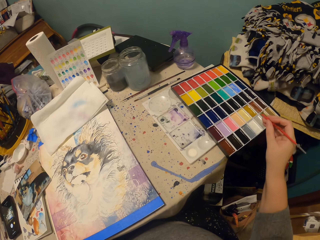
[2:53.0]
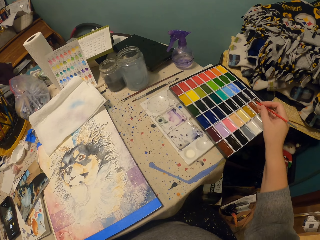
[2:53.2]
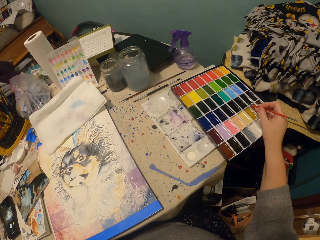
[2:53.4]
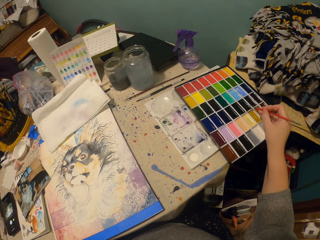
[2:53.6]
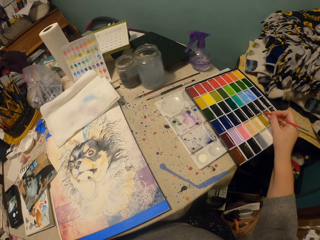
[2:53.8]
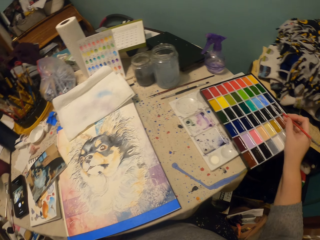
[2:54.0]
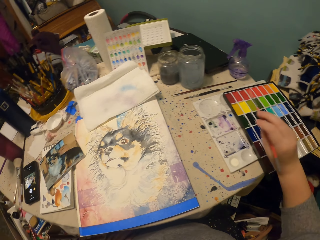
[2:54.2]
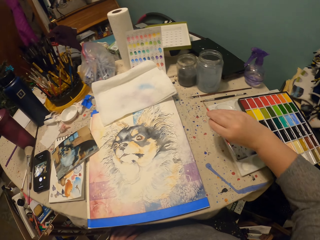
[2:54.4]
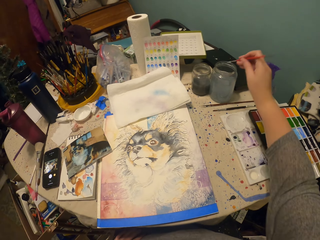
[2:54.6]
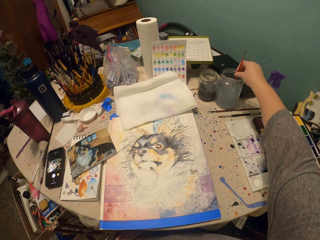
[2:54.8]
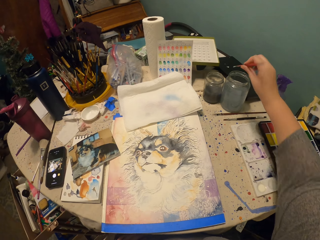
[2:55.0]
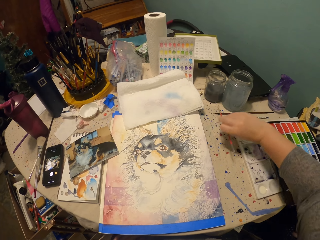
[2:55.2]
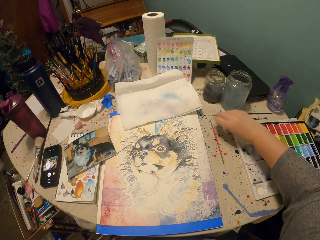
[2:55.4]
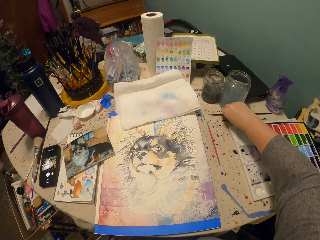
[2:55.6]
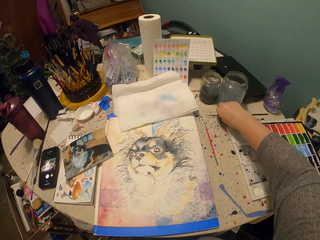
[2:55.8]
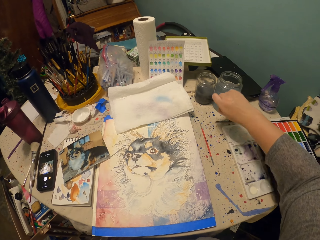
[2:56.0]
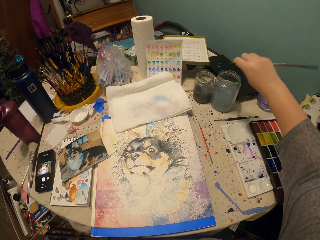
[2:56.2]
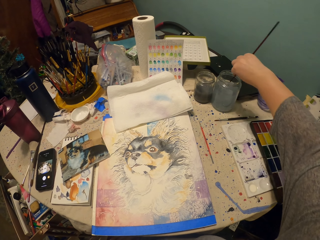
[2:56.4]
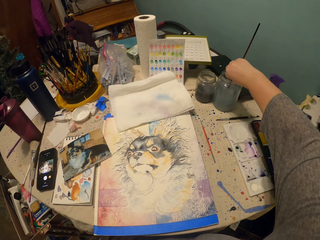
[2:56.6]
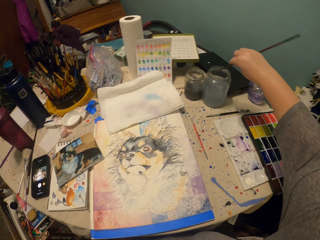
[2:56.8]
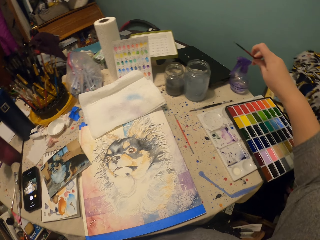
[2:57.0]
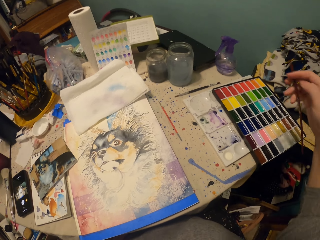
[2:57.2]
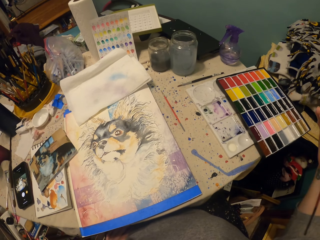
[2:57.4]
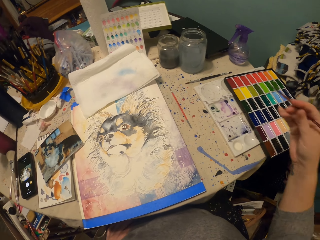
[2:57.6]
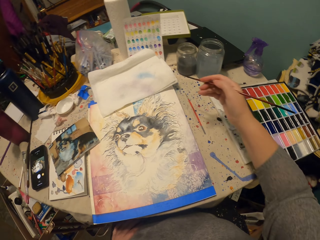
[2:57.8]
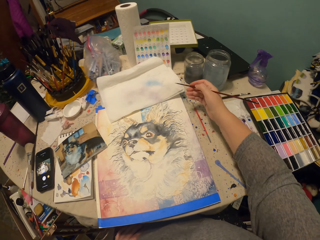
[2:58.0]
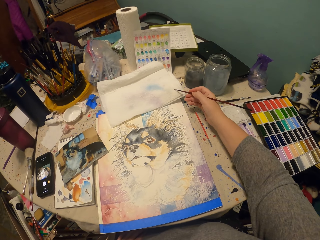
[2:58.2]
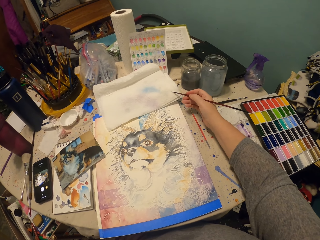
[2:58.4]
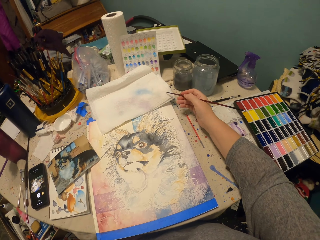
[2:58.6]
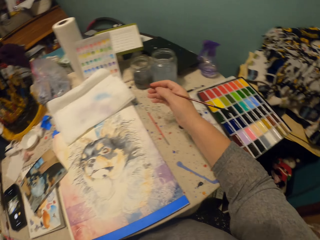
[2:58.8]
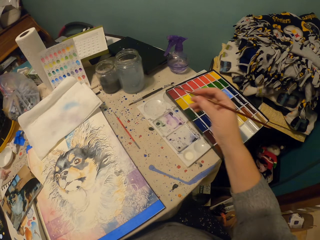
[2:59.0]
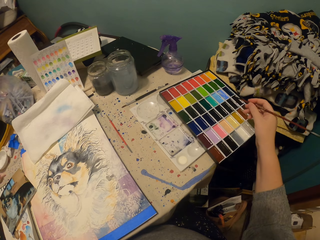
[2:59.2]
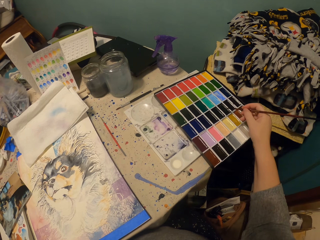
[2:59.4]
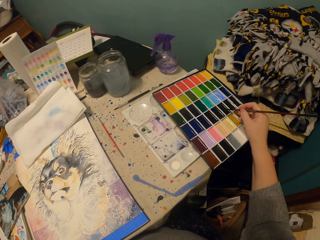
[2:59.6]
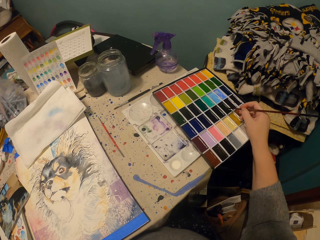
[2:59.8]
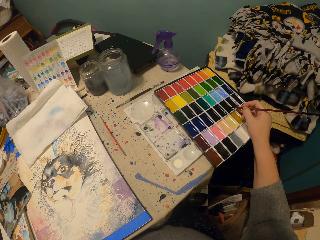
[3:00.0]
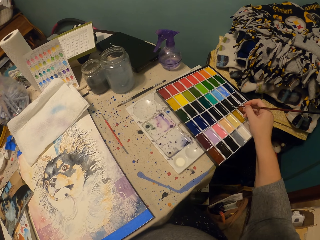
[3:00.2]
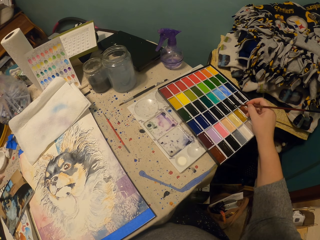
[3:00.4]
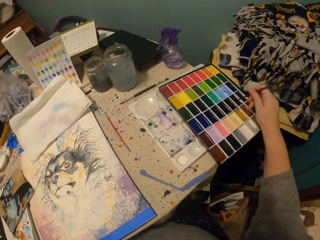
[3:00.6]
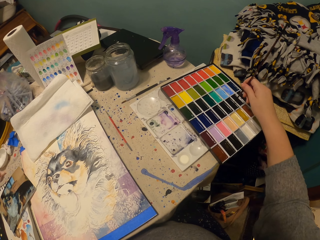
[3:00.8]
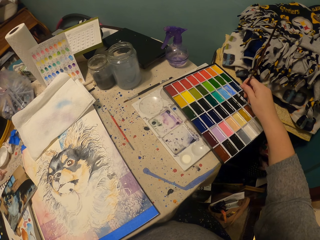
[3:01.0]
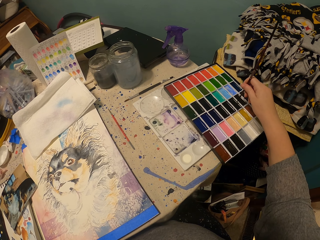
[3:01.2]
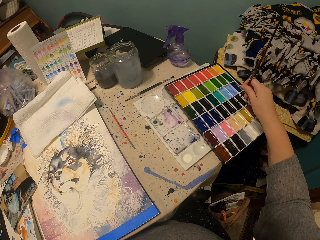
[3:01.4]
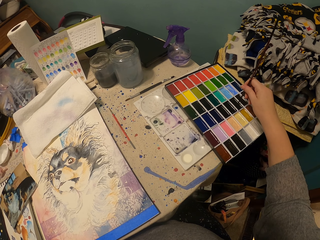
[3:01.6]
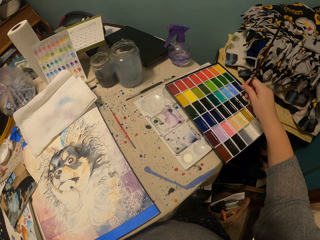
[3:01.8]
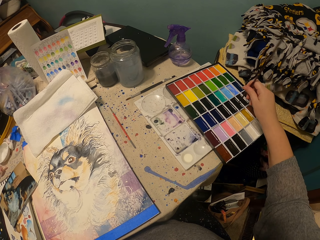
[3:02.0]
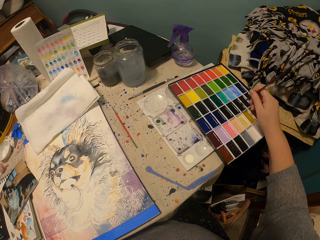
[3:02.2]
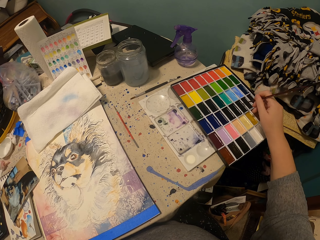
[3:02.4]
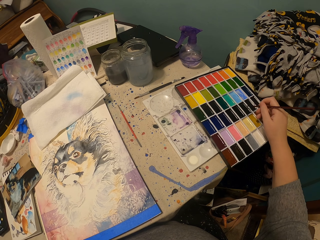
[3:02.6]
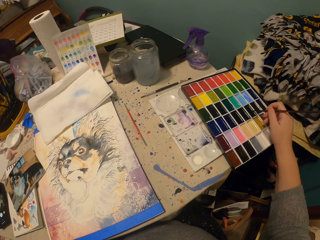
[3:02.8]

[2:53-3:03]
The camera wearer dips paint on something on the table. They dip the paint brush in the plastic tin or glass on the table. They put the drawing brush on the table. They pick up the drawing brush on the table. They dip the paint brush in the plastic tin on the table. They wipe the brush on the piece of paper on the table. They dip the paint brush in the paint box on the table.

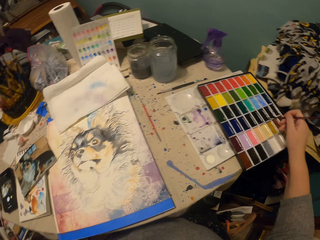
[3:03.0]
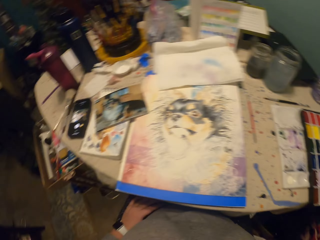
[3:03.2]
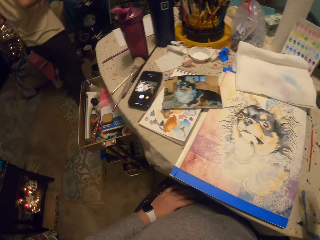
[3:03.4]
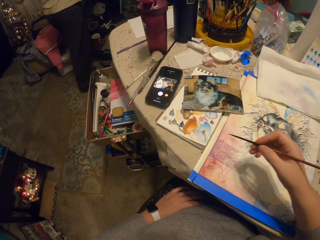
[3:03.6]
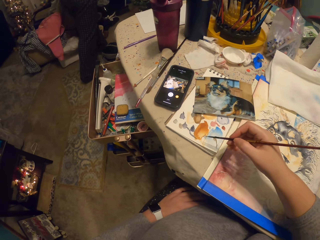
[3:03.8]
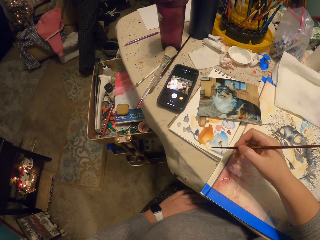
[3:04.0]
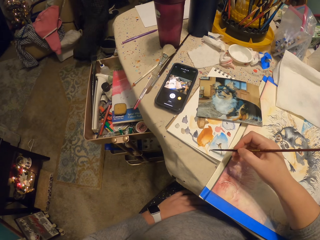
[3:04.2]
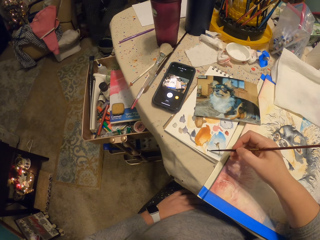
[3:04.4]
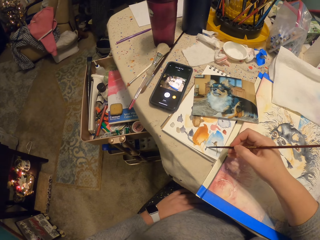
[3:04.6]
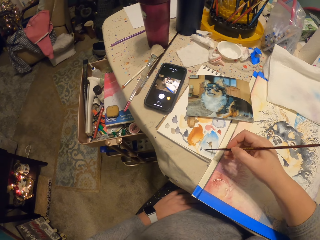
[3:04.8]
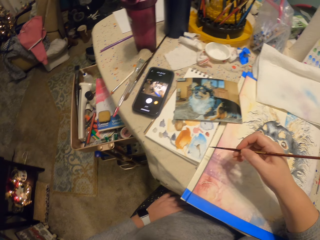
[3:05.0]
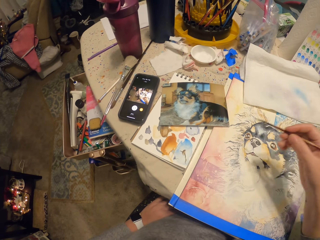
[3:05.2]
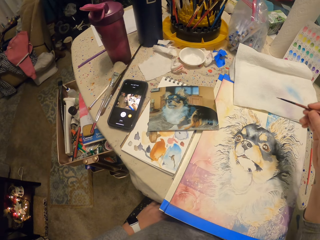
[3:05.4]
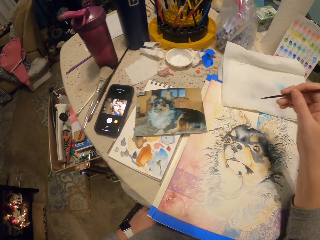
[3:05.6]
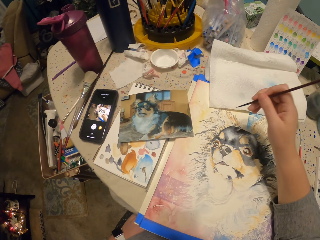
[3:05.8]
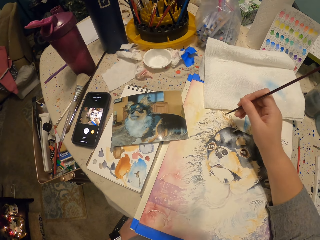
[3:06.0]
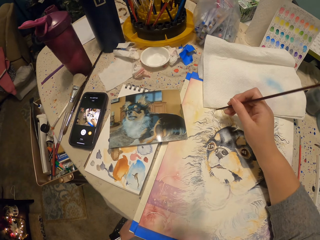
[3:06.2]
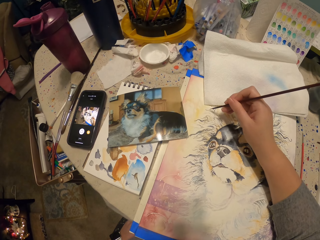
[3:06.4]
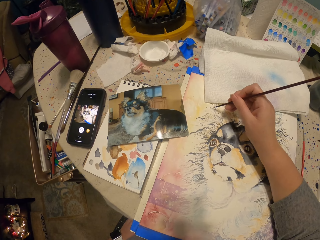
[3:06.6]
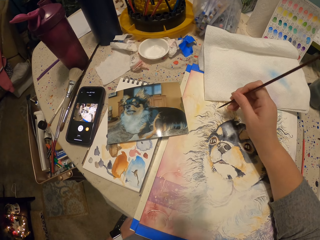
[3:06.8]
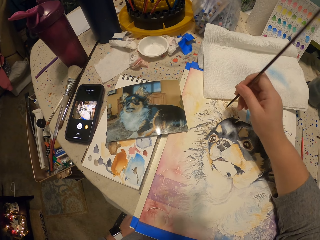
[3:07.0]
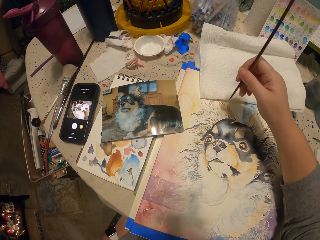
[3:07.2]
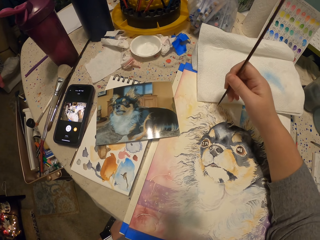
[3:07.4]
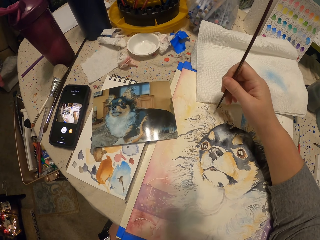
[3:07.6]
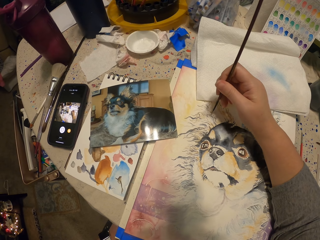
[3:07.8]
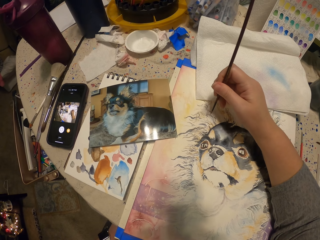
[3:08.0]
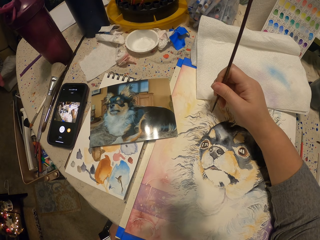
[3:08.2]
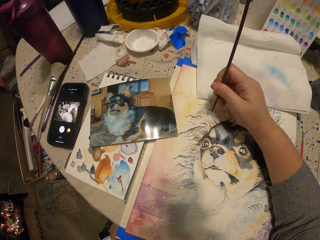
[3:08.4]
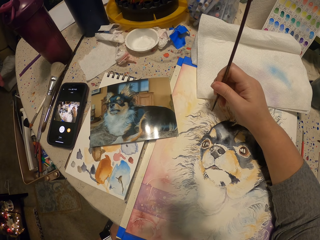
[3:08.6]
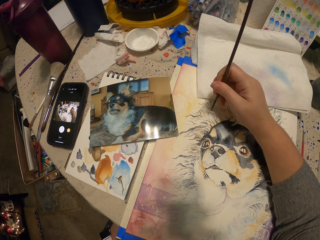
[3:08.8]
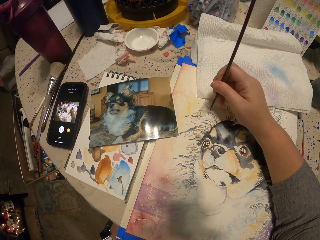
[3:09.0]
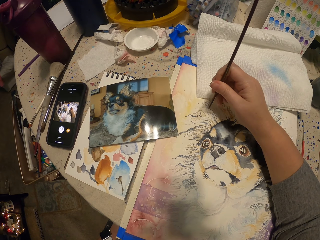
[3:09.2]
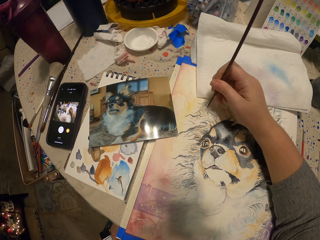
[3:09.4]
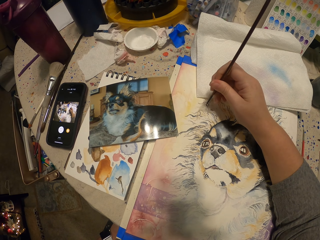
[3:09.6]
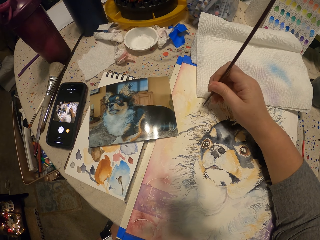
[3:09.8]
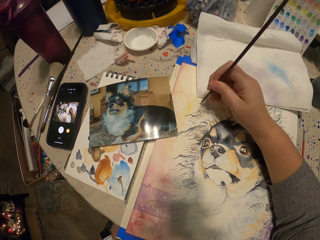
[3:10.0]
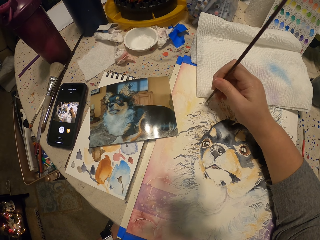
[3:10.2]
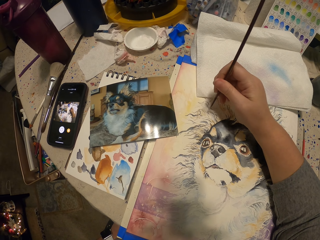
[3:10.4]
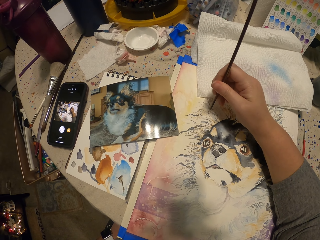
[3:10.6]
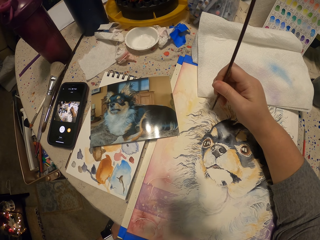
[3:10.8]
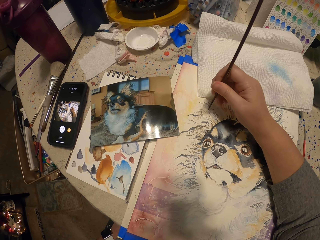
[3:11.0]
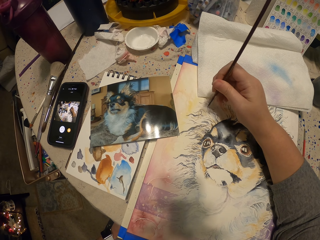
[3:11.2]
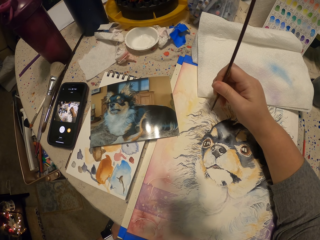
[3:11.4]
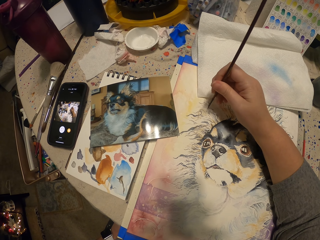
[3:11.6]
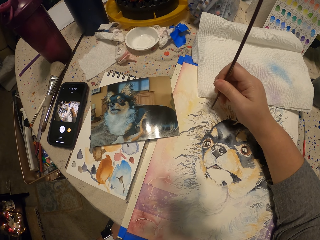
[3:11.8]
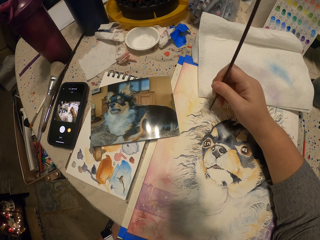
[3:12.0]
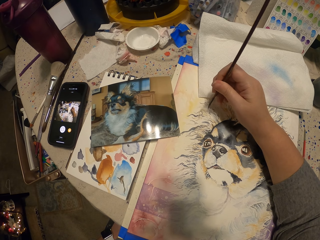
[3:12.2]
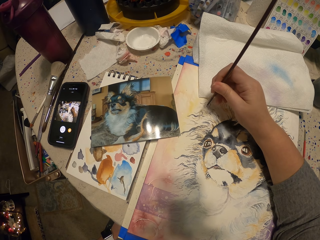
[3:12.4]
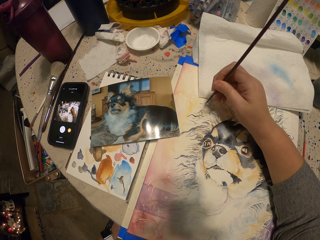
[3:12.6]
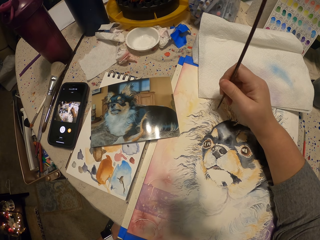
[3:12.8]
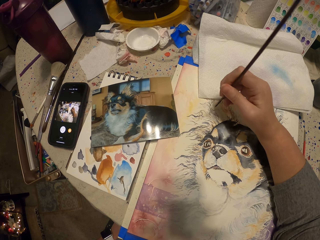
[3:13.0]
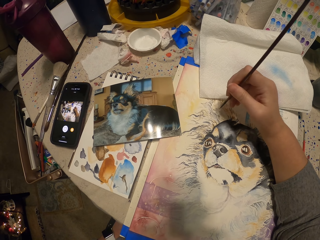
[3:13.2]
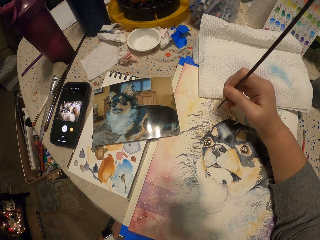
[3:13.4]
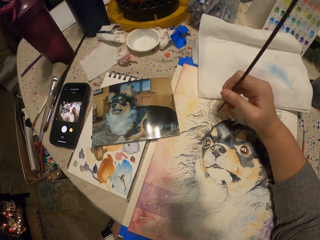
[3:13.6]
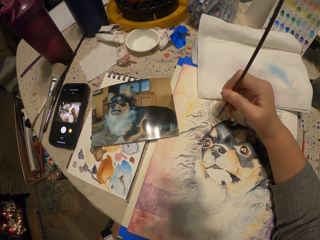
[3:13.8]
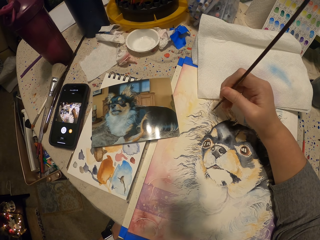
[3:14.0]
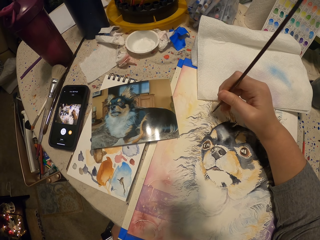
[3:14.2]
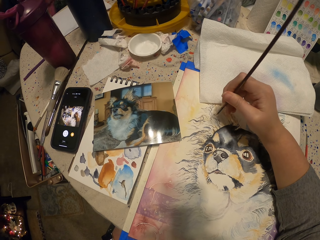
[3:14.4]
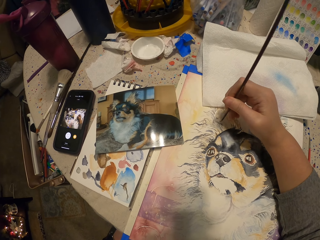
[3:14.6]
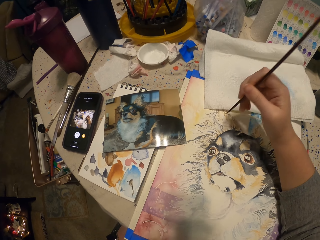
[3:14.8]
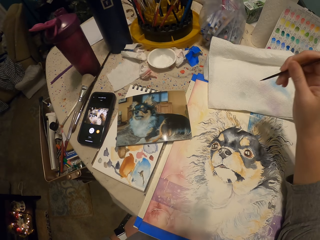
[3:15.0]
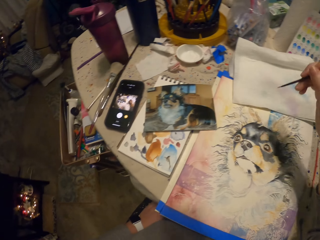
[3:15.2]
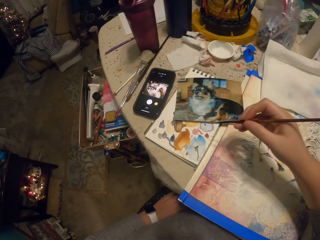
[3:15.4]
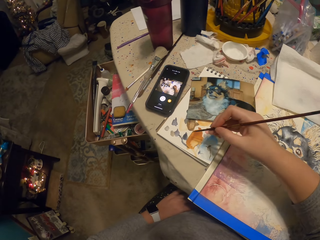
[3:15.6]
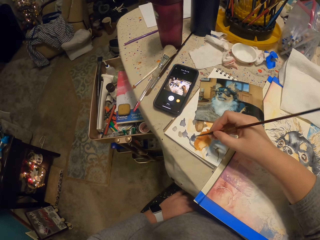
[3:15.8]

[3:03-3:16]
The camera wearer wipes the brush on the piece of paper on the table. They draw a picture on the piece of paper on the table.
